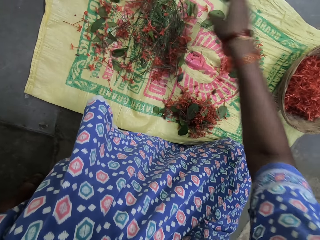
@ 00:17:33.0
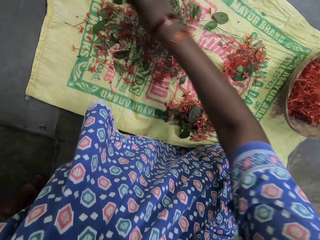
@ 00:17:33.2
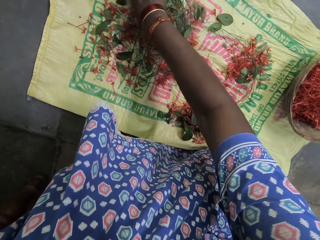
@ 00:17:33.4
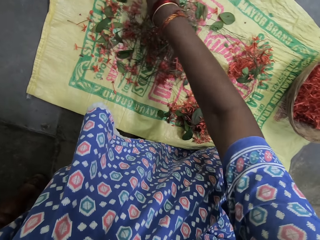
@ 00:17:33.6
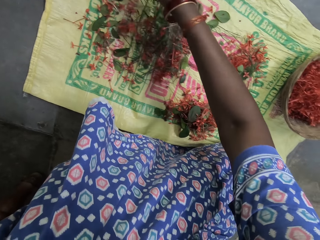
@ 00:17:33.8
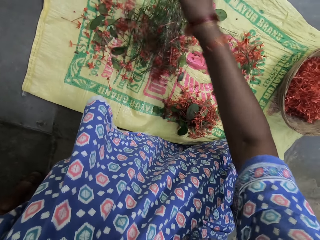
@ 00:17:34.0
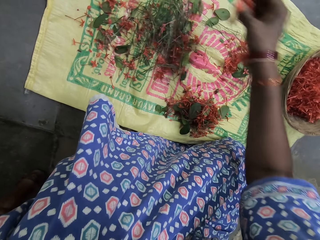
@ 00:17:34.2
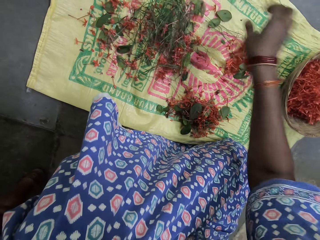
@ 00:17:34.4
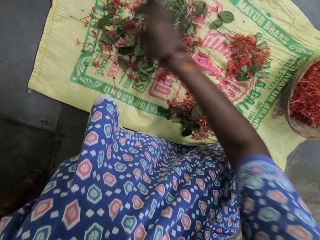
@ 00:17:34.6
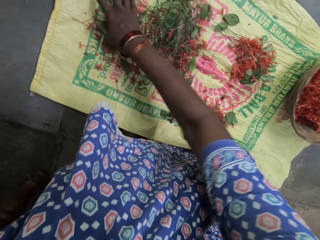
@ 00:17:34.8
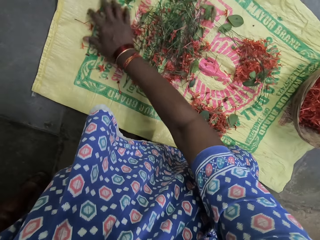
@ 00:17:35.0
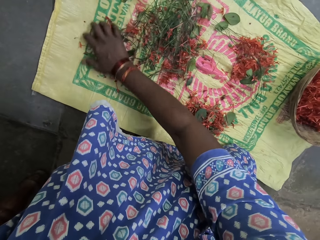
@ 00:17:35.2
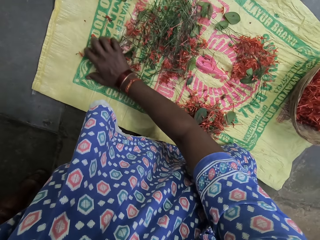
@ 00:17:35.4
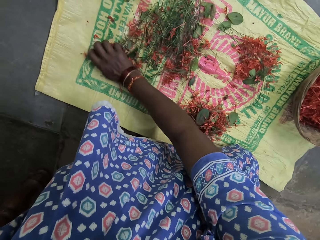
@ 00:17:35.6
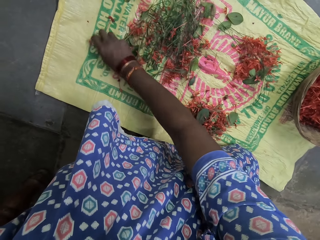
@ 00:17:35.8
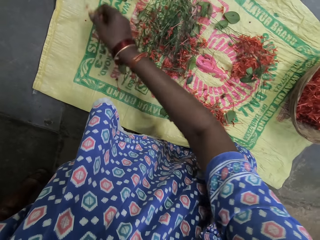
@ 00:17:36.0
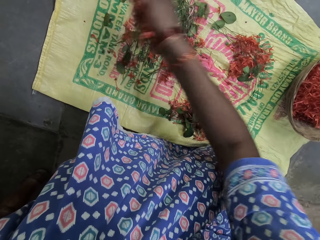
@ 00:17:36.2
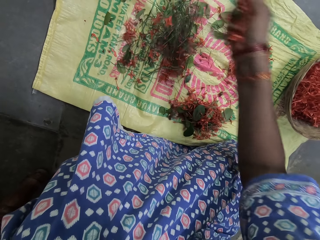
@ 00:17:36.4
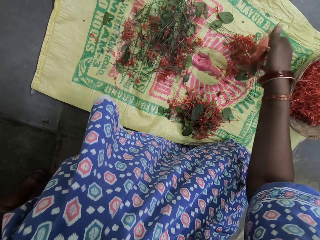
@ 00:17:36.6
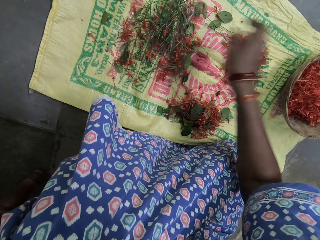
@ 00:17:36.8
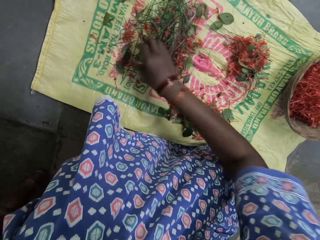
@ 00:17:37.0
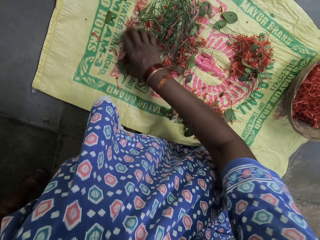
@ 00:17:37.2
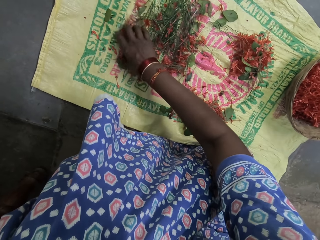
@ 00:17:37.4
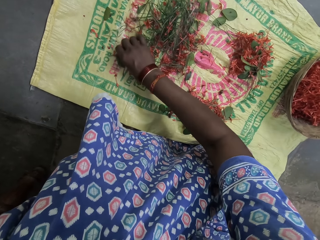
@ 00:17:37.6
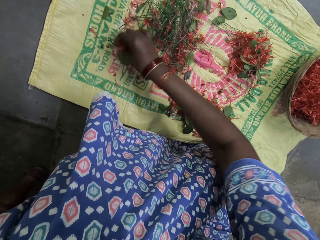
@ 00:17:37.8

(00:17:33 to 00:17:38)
The camera wearer drops flowers on a sack. They pick flowers. They drop flowers on the sack. They pick flowers. They drop flowers on the sack. They take a flower.
